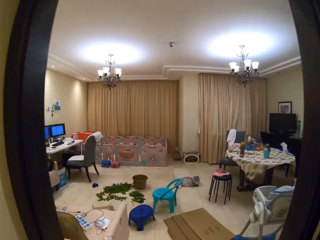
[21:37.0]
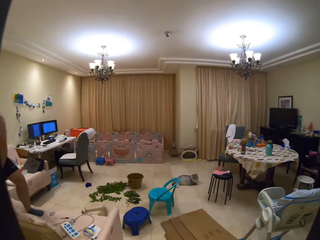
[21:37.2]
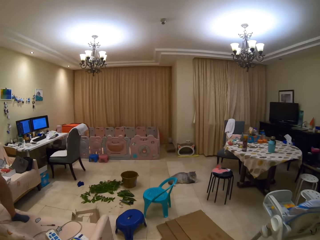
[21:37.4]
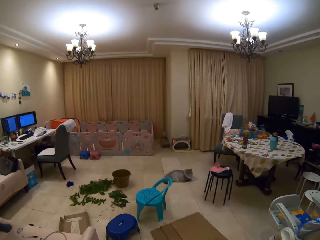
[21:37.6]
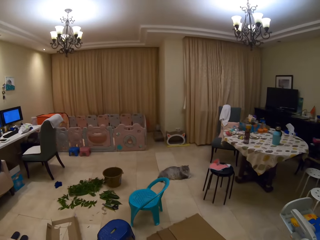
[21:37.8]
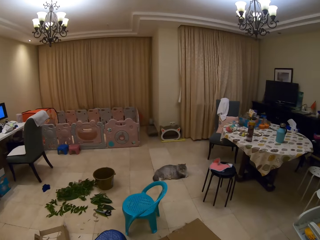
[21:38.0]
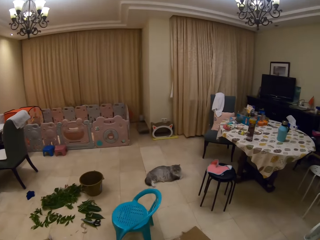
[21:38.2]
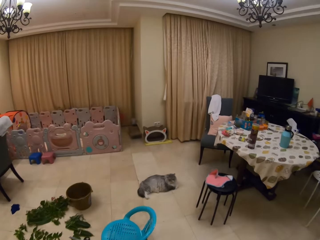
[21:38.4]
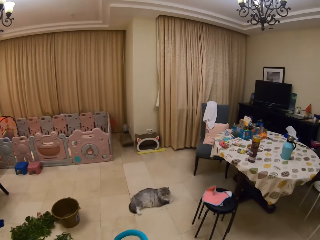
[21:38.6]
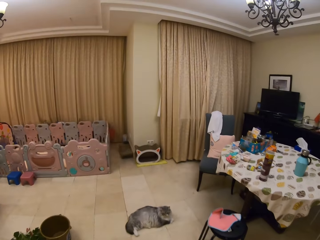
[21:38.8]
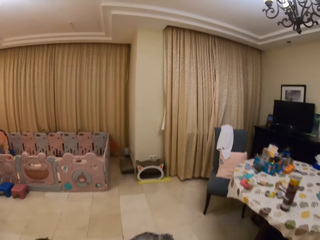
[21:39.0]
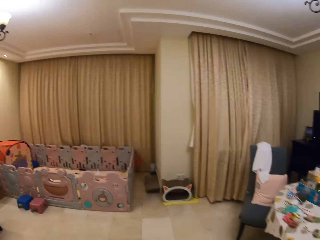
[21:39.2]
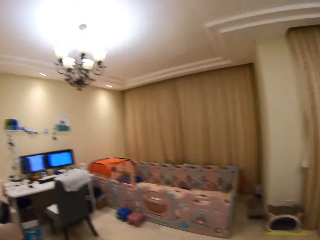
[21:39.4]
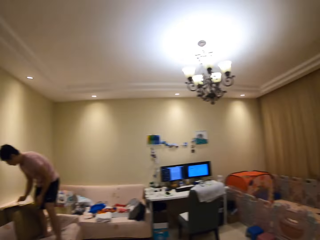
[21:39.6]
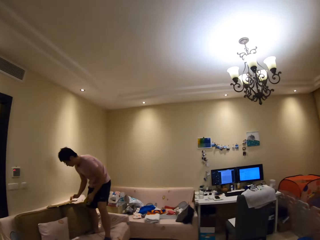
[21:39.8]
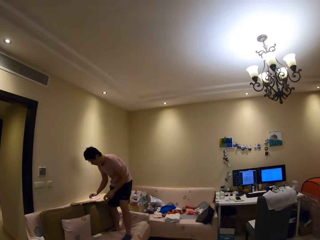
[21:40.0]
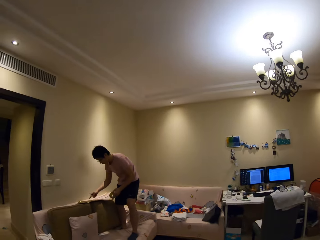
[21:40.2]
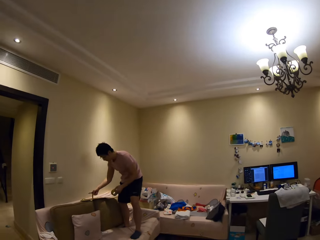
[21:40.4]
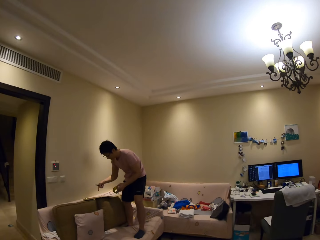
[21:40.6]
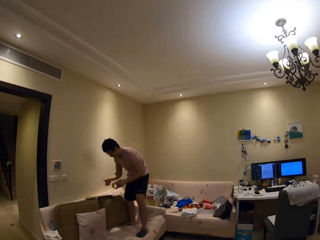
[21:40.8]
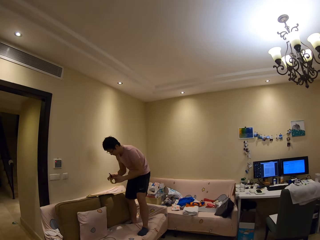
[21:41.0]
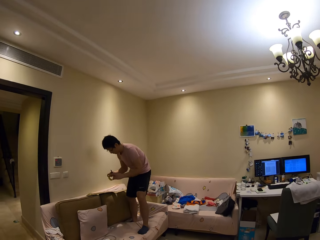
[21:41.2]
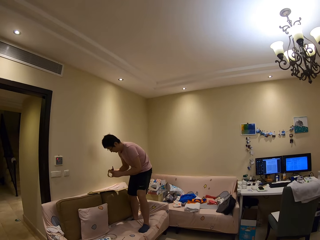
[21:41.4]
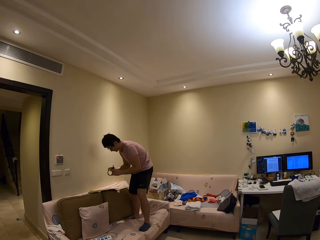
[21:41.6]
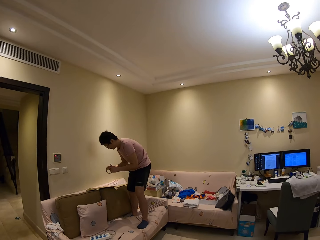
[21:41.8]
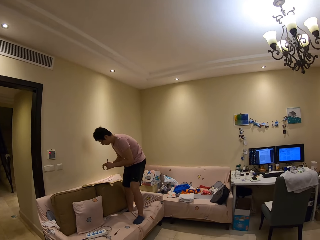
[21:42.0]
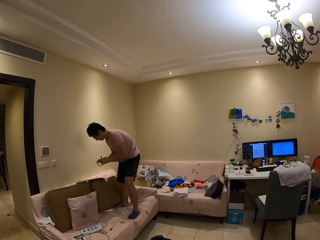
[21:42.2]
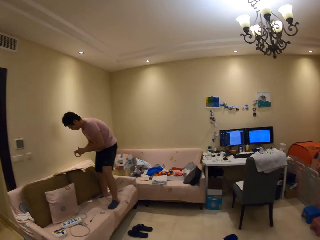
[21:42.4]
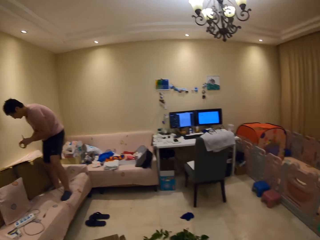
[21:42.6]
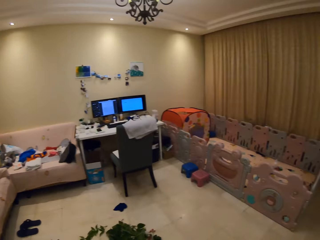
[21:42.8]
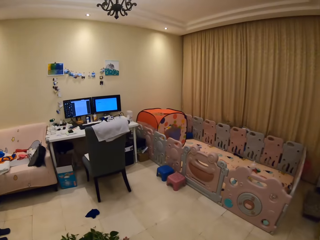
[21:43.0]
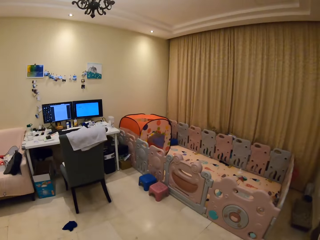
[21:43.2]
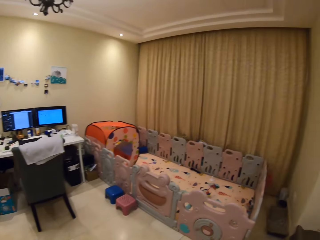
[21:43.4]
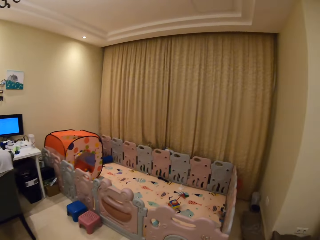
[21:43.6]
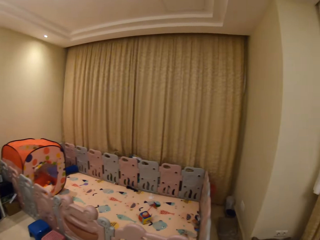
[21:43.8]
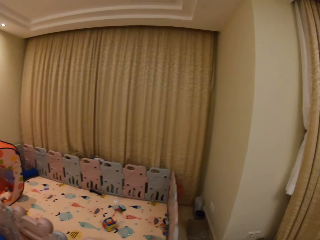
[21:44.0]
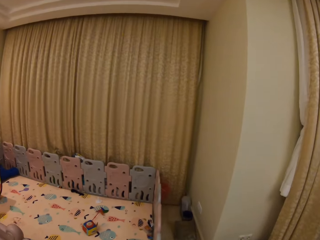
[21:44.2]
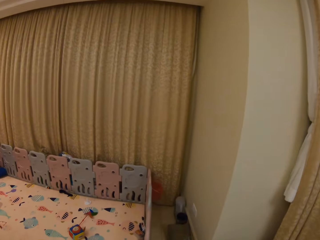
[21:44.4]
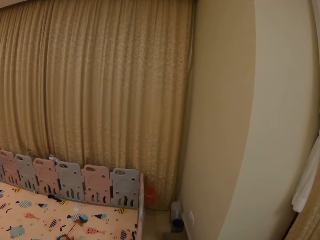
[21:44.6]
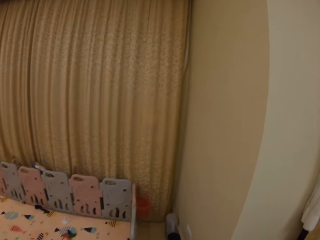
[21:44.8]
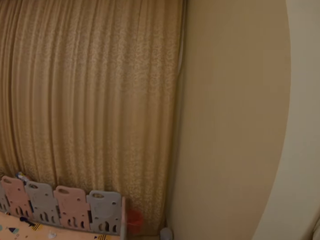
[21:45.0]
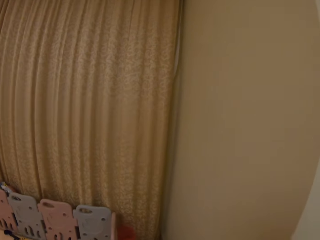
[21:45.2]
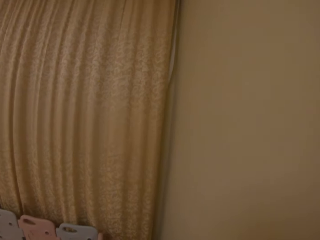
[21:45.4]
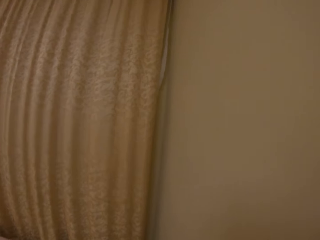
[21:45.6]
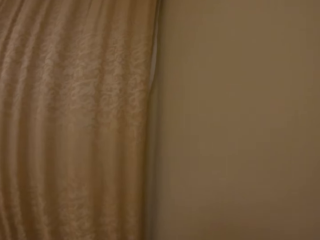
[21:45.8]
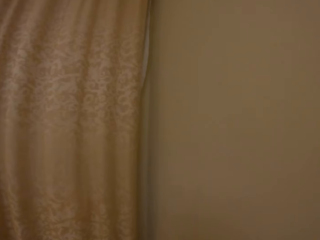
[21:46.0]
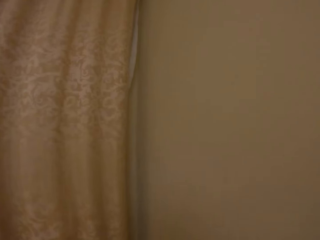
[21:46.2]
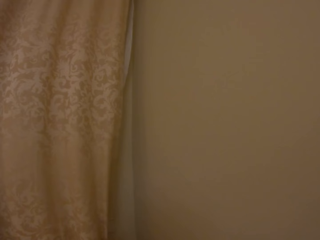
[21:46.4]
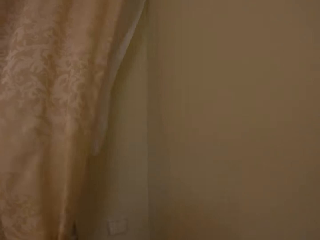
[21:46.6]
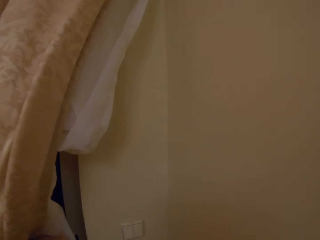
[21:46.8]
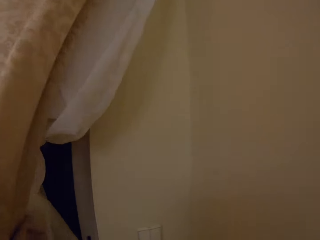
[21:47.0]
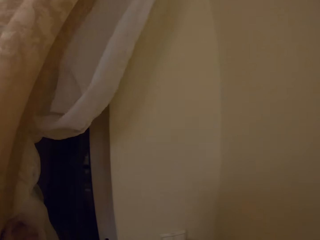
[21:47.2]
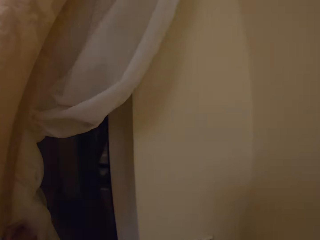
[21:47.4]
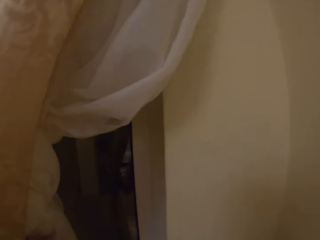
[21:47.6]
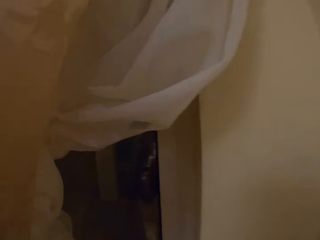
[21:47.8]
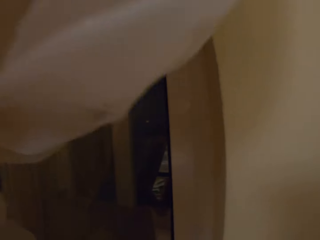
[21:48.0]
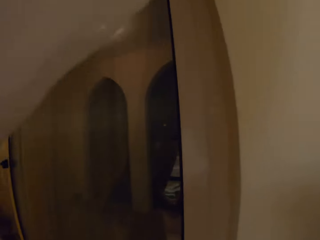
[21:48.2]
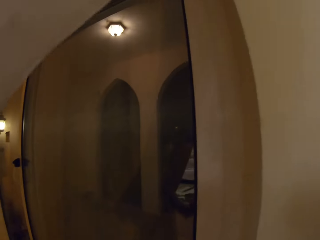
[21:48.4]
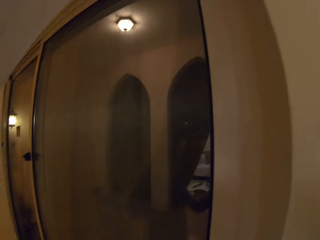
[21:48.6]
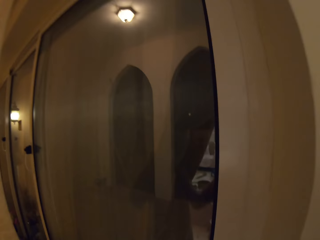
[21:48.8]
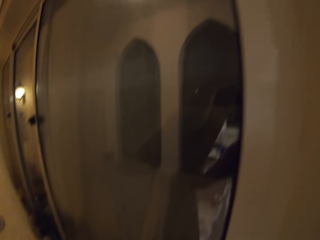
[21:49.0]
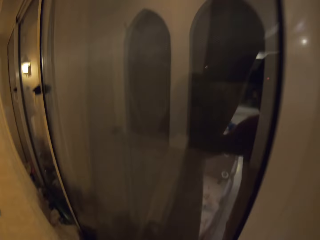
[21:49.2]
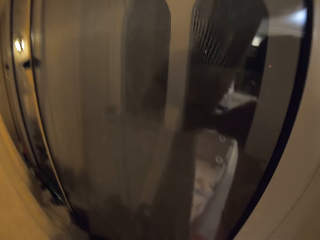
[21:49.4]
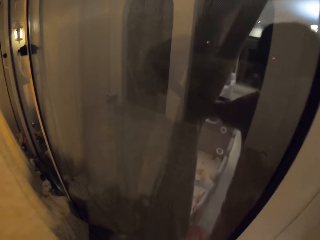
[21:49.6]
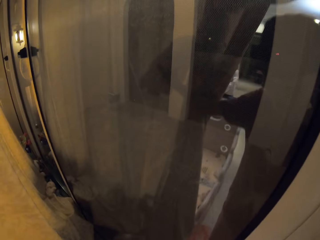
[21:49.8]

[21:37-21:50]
A person speaks to the camera wearer. The camera wearer looks at the person. The person speaks to the camera wearer. The person fixes the leaf craft. The camera wearer walks and speaks to the person. They walk towards the door. They speak to the person and move the curtains.

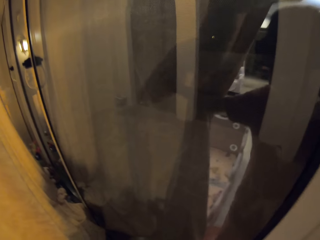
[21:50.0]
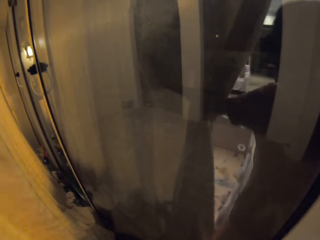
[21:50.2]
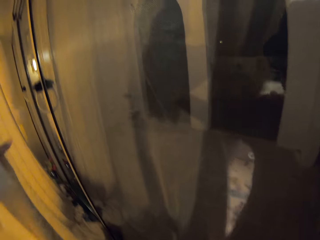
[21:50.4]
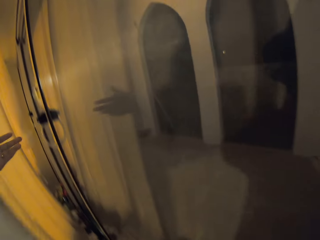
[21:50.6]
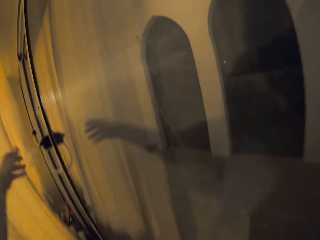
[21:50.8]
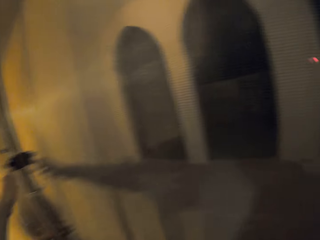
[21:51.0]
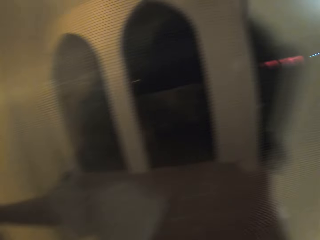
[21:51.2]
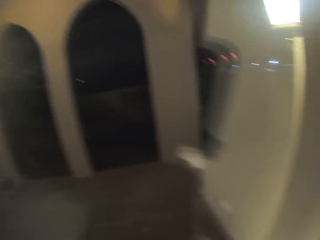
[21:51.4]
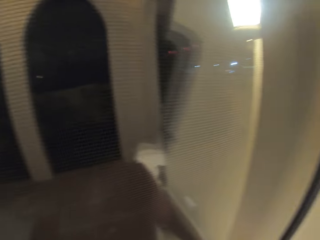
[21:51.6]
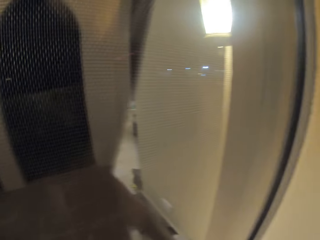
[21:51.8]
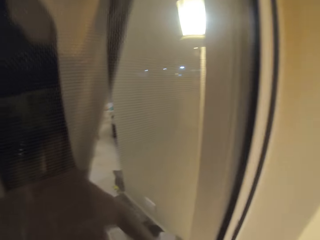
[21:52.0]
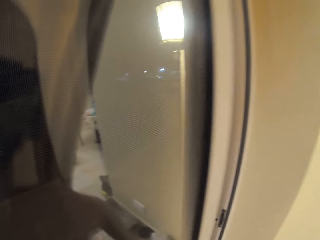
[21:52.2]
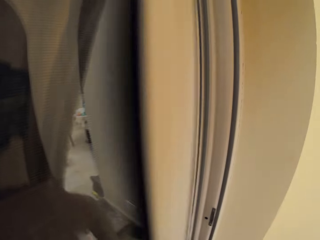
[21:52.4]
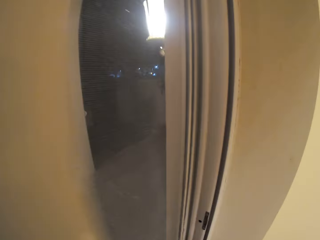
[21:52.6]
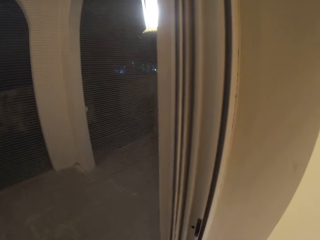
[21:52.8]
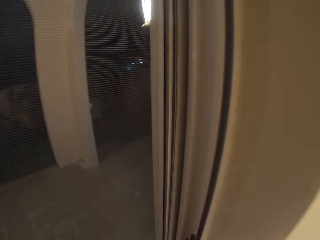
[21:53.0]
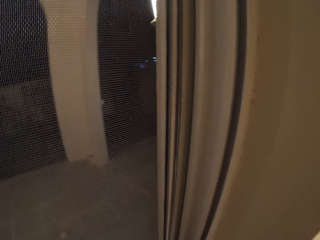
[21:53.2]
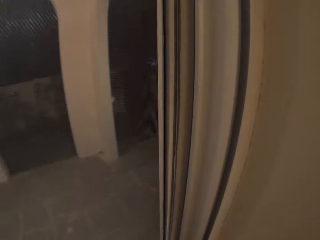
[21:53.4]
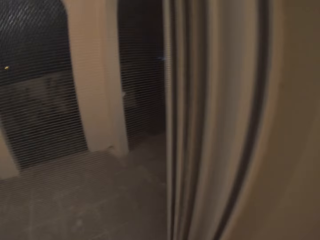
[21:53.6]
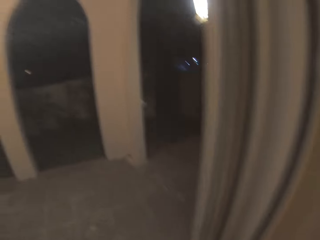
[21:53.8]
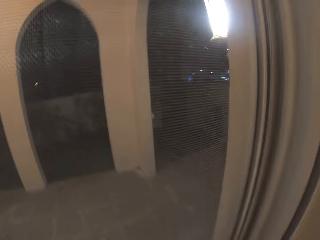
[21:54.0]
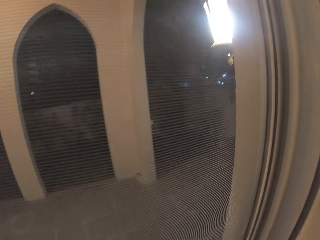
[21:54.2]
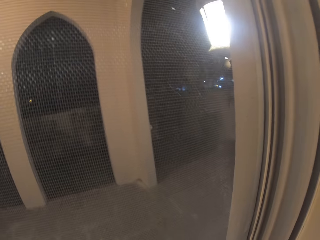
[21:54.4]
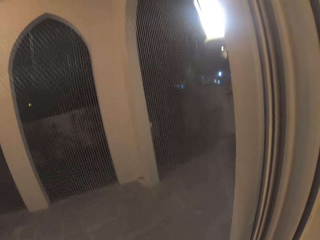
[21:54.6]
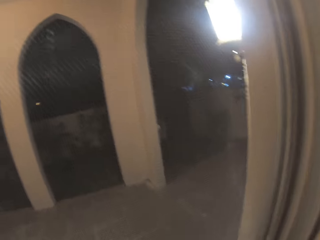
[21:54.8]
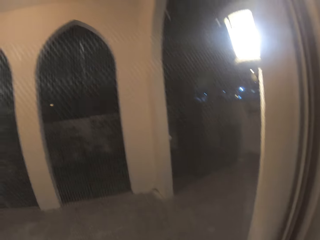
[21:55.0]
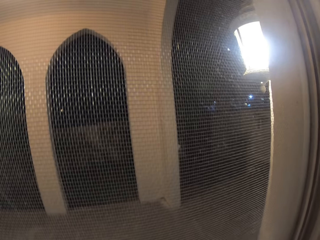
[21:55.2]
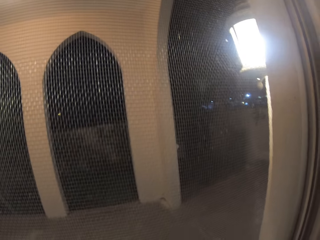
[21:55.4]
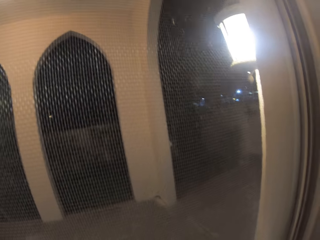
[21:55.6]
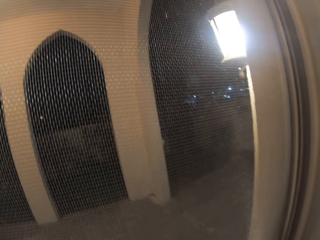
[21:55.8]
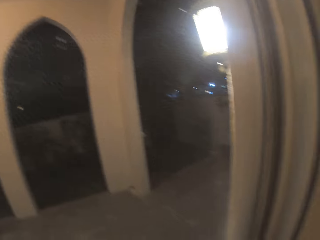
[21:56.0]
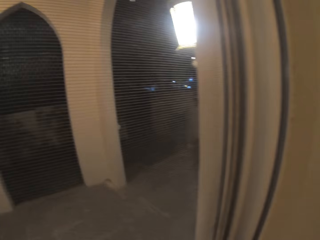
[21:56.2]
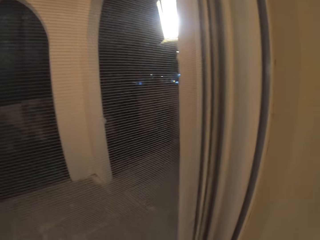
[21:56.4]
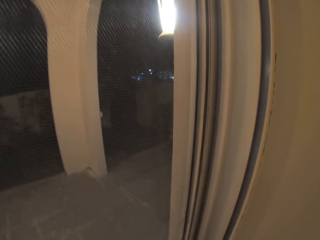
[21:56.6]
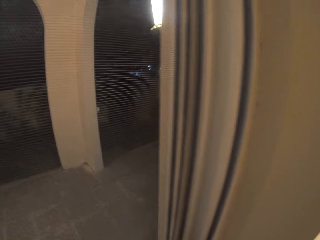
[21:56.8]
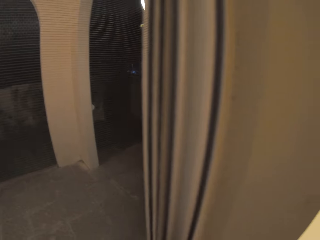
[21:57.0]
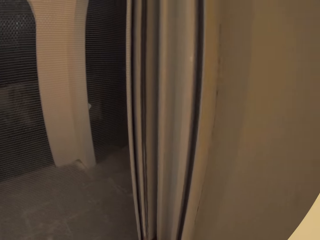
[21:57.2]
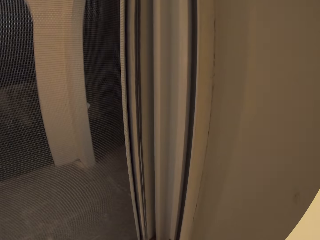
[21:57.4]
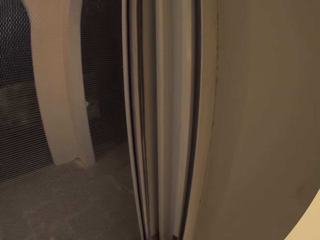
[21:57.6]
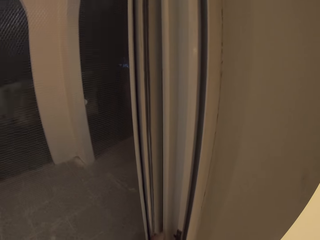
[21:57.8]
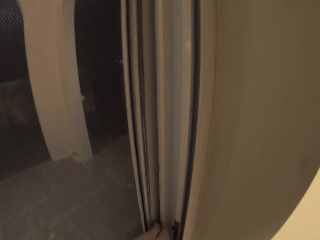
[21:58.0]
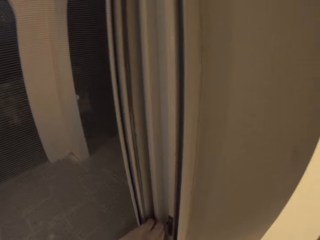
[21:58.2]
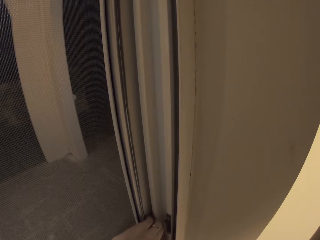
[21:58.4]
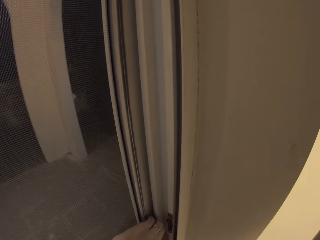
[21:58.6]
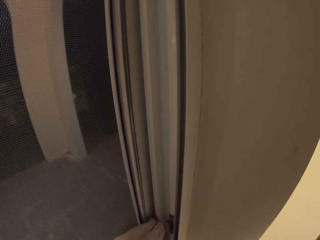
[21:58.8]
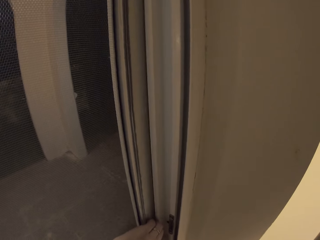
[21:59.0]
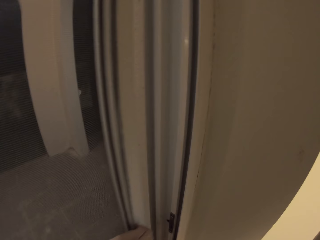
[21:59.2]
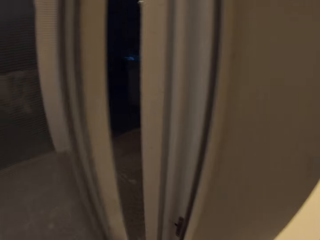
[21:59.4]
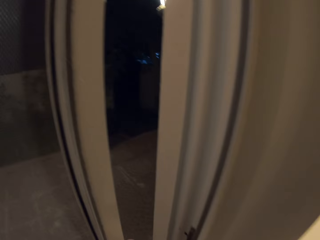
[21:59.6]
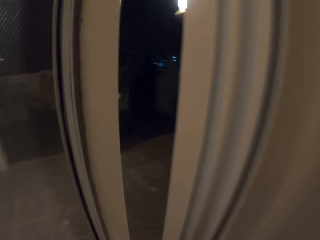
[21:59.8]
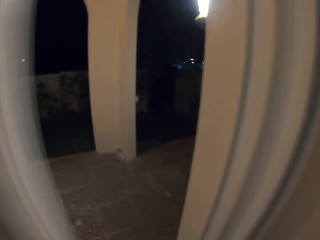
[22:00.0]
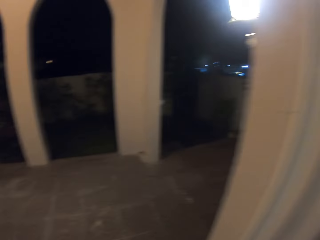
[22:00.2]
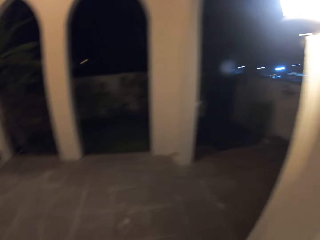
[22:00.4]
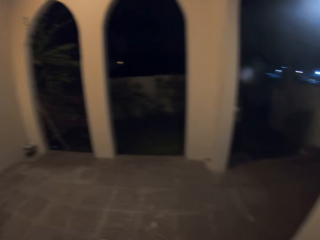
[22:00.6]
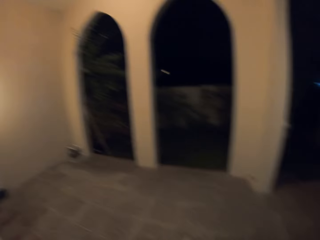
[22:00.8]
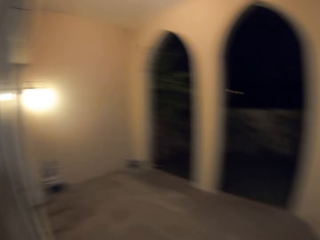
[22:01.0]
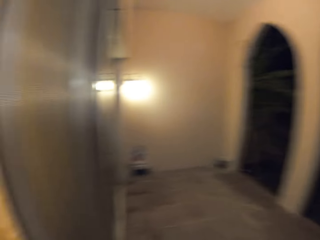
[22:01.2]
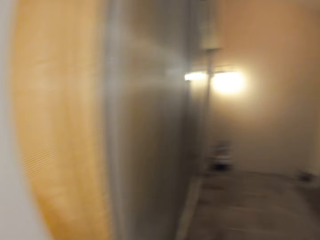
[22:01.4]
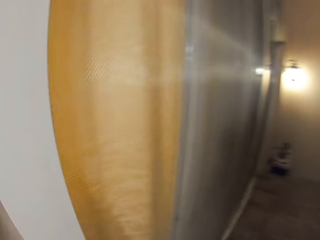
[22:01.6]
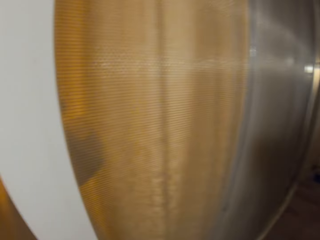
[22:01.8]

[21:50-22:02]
The camera wearer peeps through the curtain and holds the door knob. They speak to the person and open the door.
